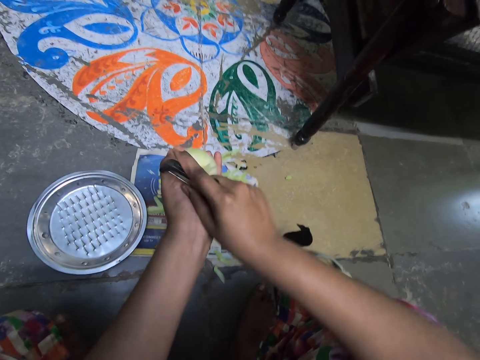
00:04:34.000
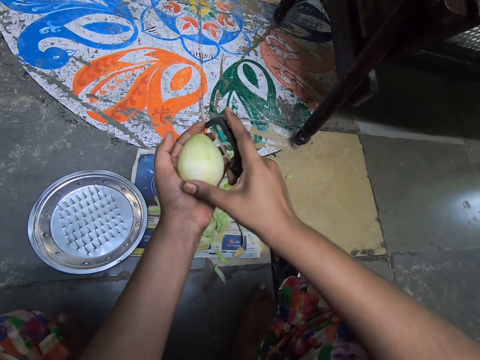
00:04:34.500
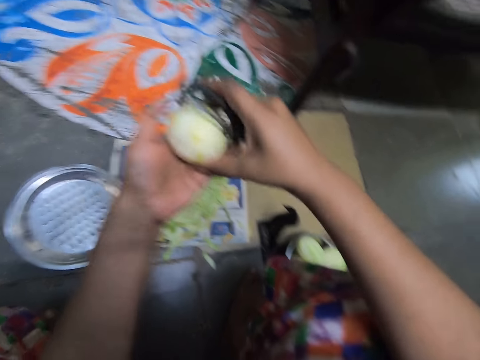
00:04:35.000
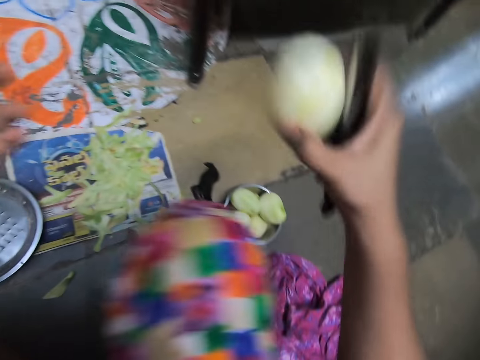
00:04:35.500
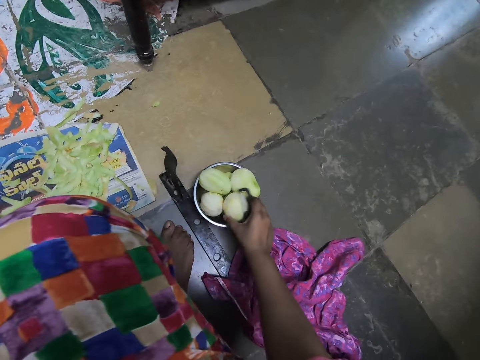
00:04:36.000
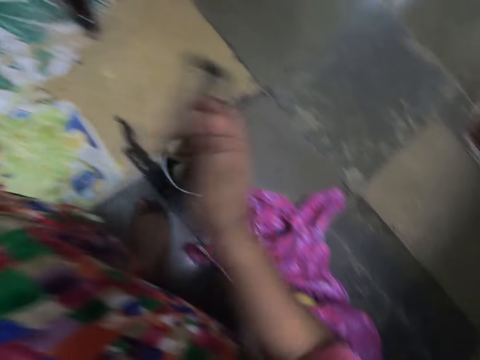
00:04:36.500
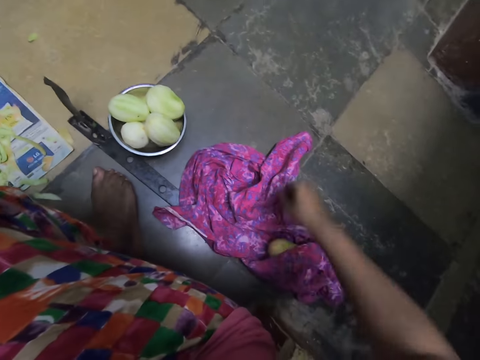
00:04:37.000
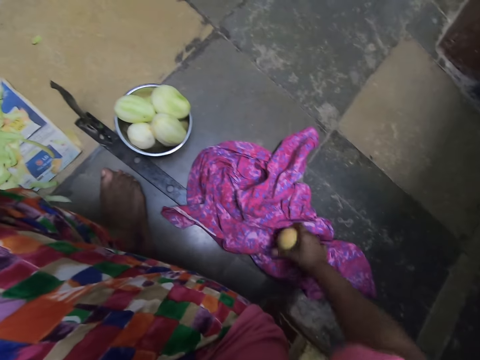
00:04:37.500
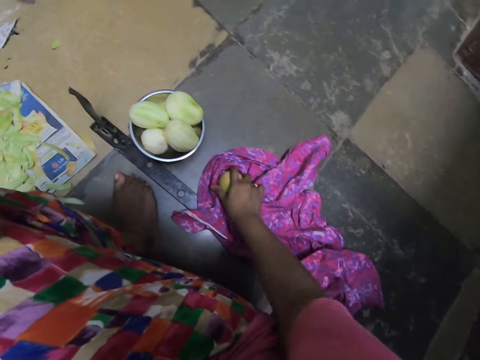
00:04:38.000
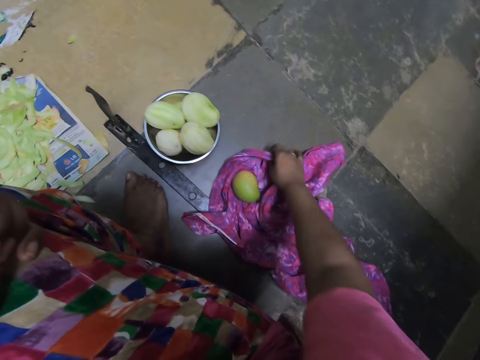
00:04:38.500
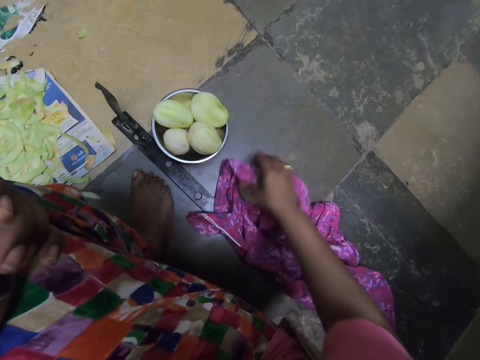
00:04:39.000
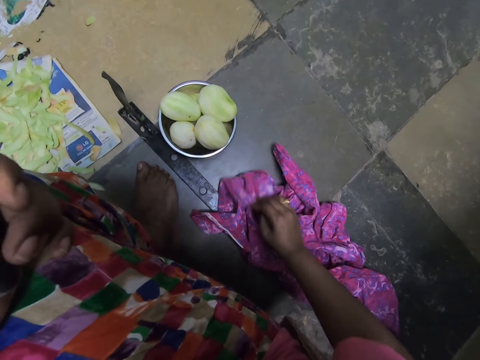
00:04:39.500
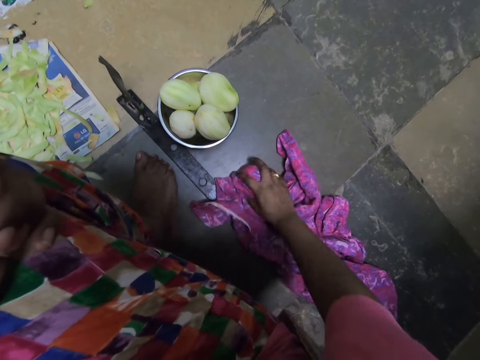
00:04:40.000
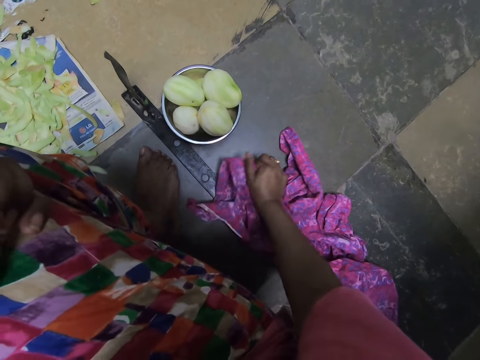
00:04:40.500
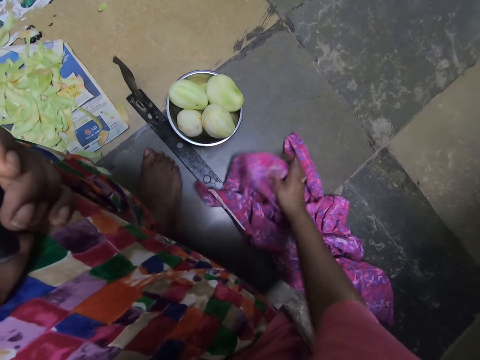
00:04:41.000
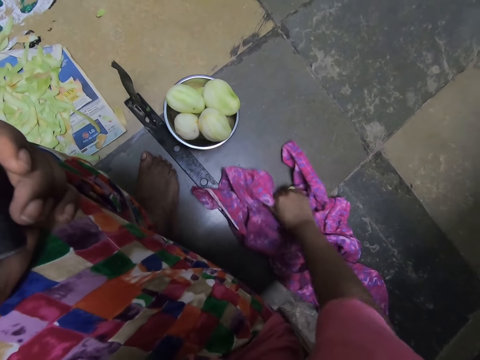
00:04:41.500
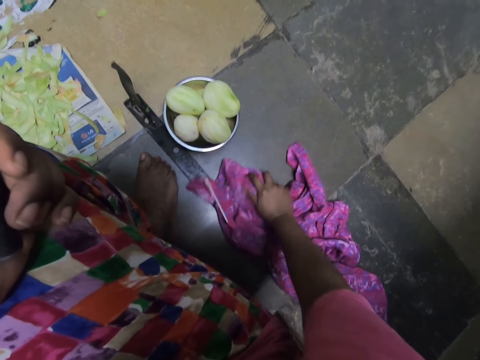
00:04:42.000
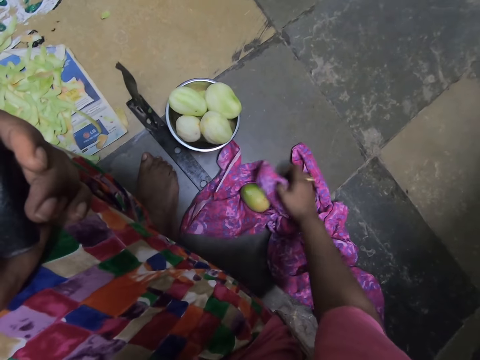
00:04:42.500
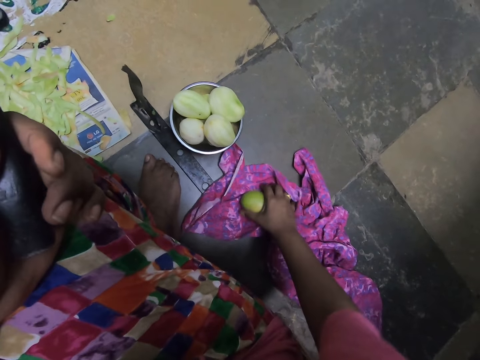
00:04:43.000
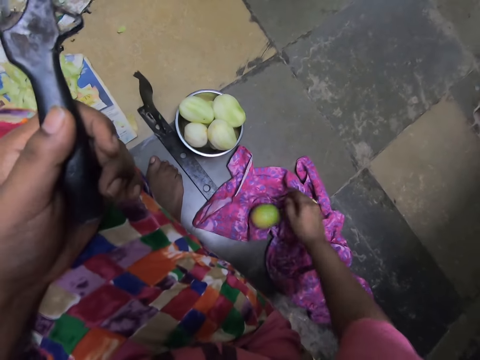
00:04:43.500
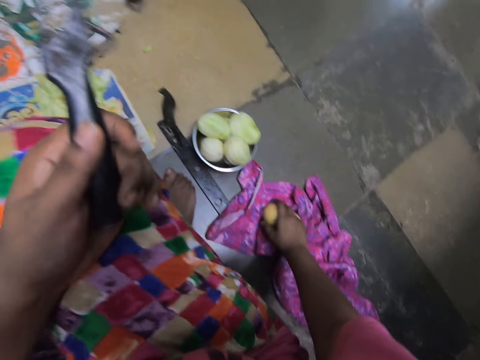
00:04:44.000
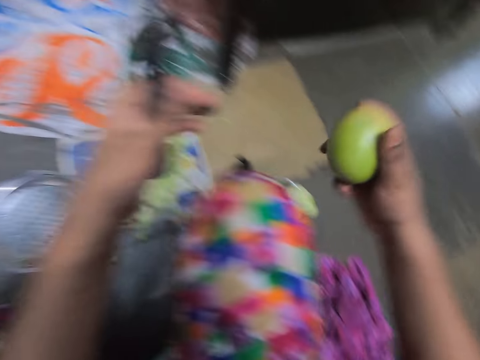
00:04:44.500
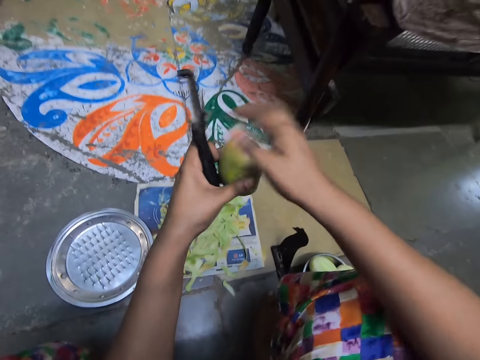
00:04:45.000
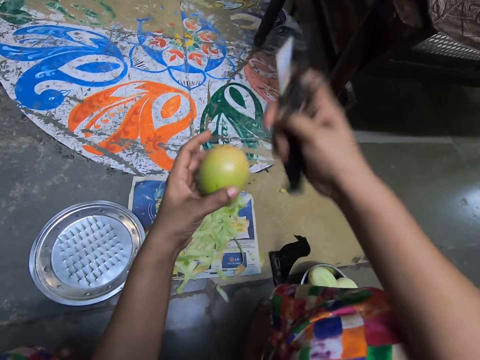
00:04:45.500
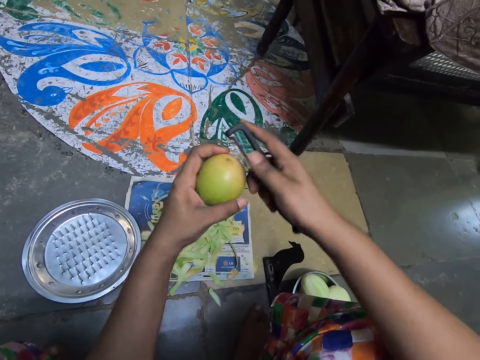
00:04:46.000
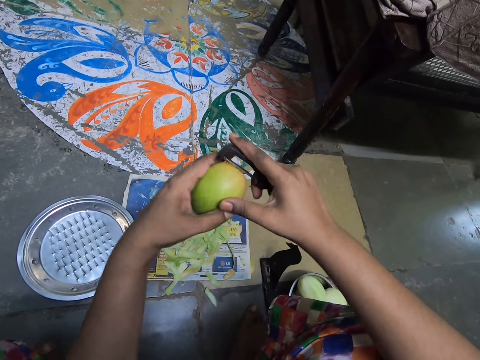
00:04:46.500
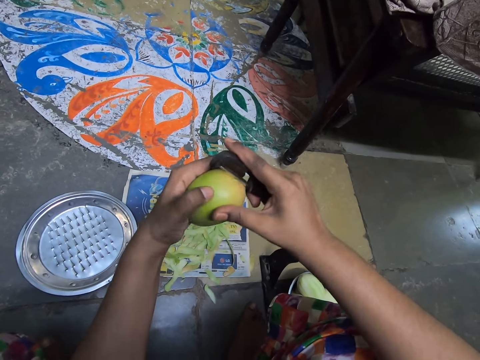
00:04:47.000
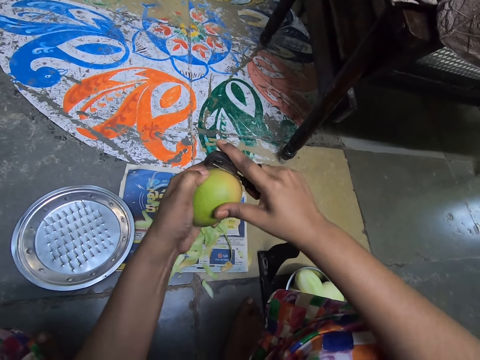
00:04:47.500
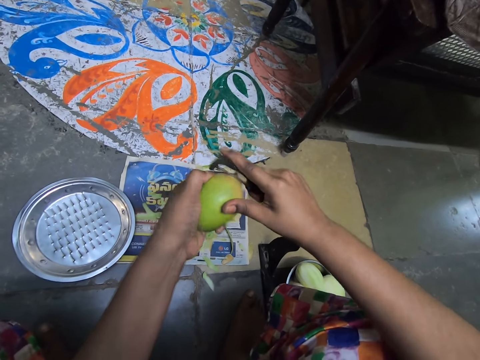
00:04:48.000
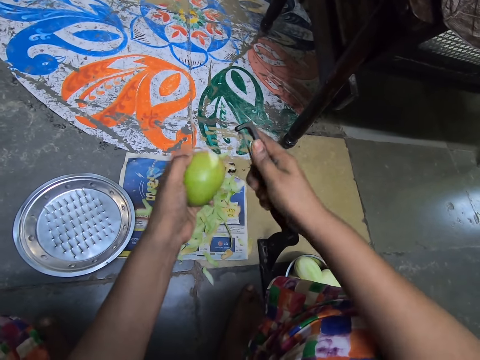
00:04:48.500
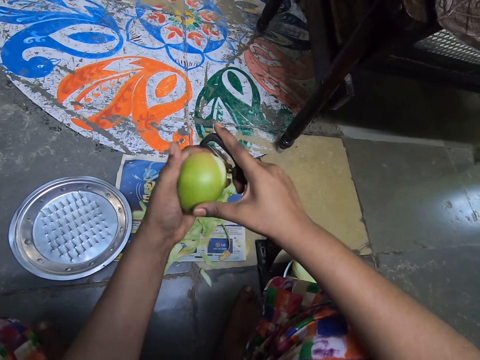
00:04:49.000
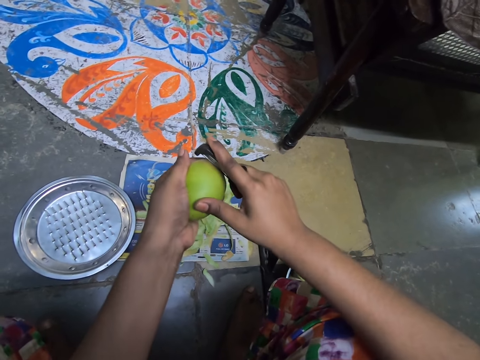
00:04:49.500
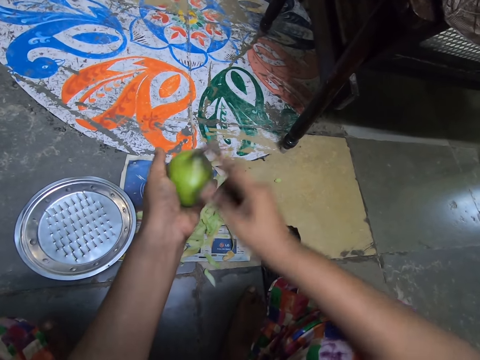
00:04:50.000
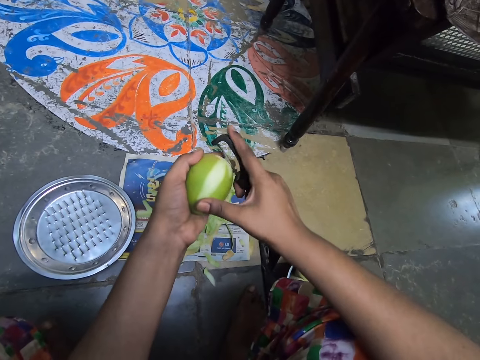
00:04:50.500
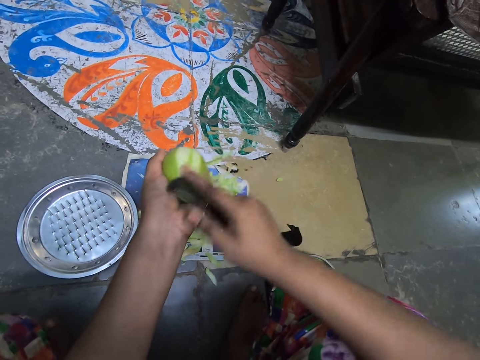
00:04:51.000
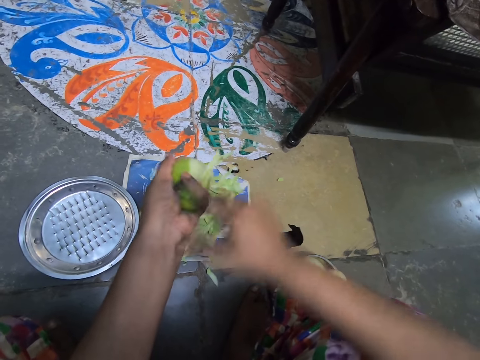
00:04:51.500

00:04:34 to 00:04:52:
The camera wearer passes the mango from her left hand to her right hand. She drops the mango into the bowl on the floor with her right hand. She passes the peeler from her right hand to her left hand. She moves the mango on the cloth on the floor with her right hand. She picks the edge of the cloth on the floor with her right hand. She wipes the mango on the cloth on the floor with the cloth in her right hand. She covers the mango with the cloth. She picks up the mango. She passes the mango from her right hand to her left hand. She passes the kitchen peeler from her left hand to her right hand. She peels the mango in her left hand with the peeler in her right hand.

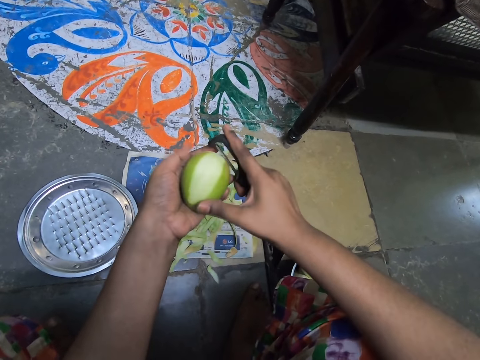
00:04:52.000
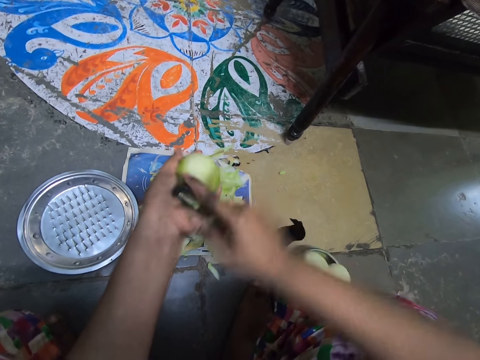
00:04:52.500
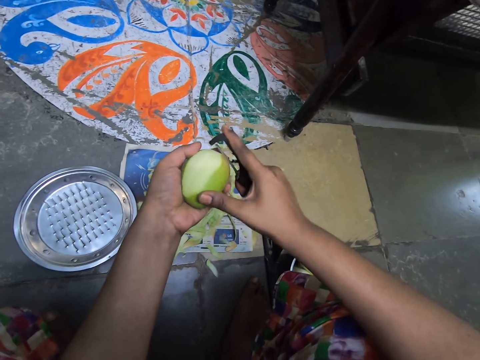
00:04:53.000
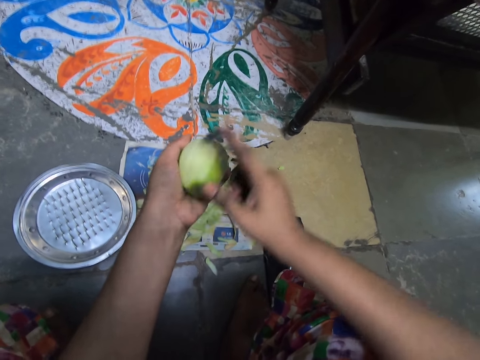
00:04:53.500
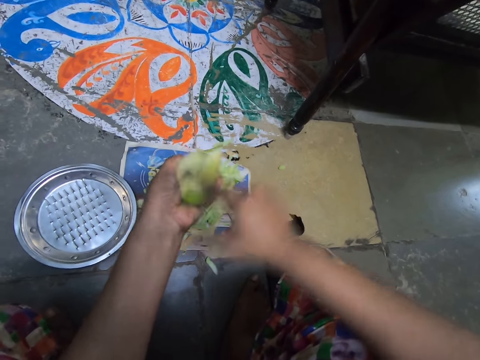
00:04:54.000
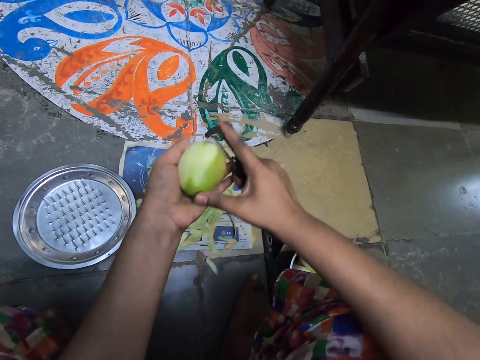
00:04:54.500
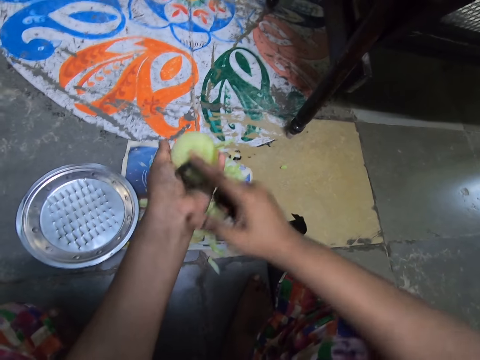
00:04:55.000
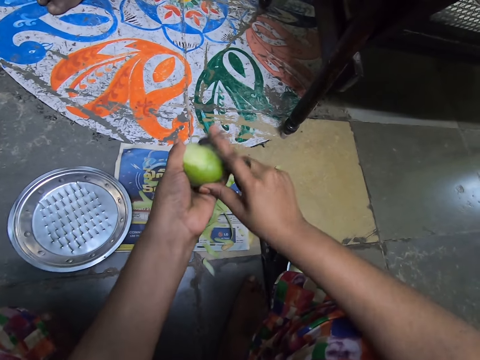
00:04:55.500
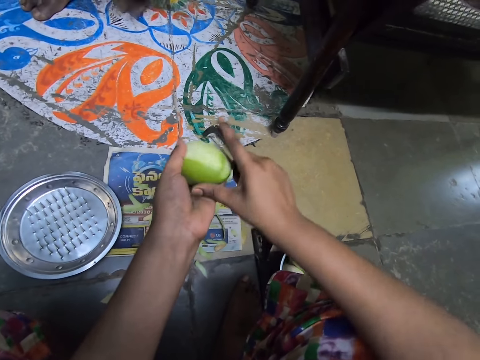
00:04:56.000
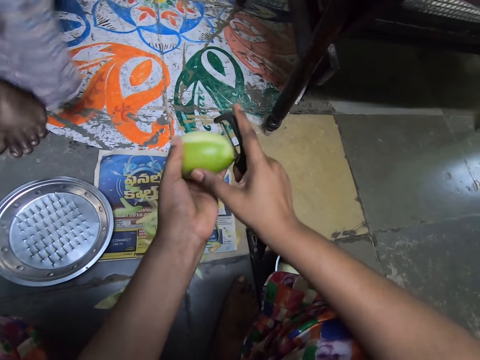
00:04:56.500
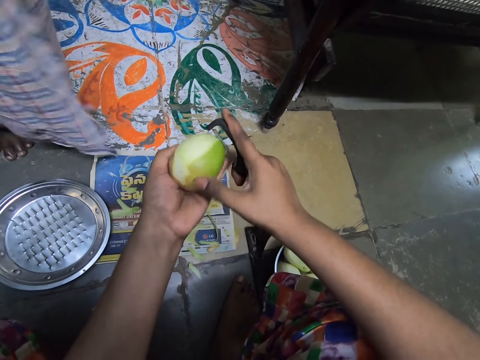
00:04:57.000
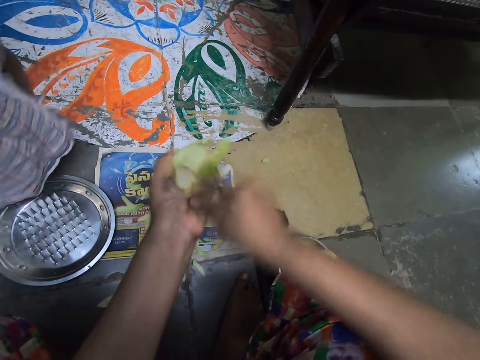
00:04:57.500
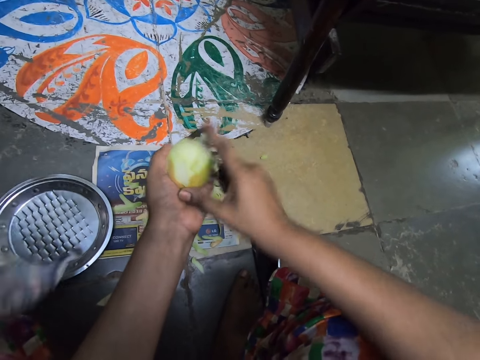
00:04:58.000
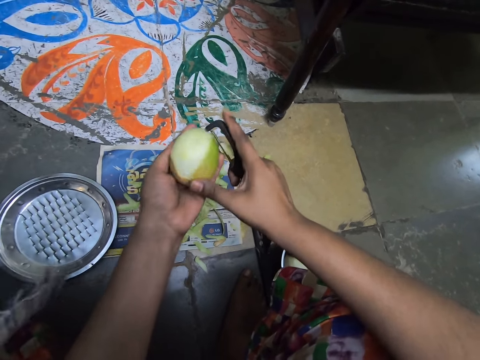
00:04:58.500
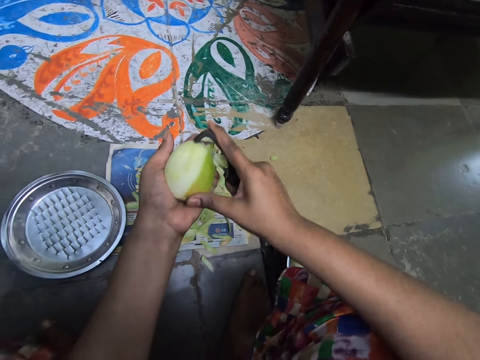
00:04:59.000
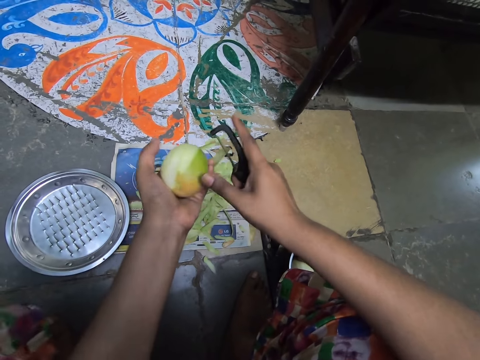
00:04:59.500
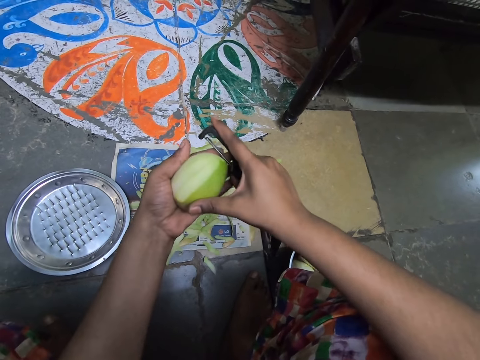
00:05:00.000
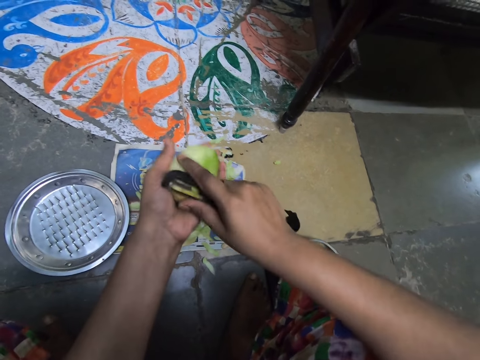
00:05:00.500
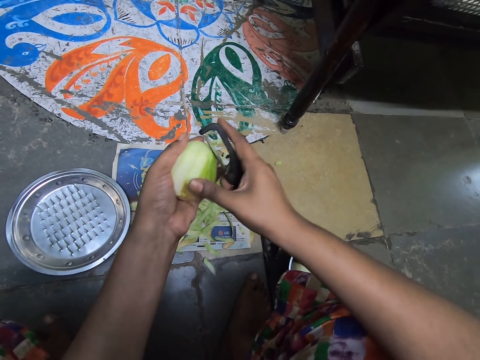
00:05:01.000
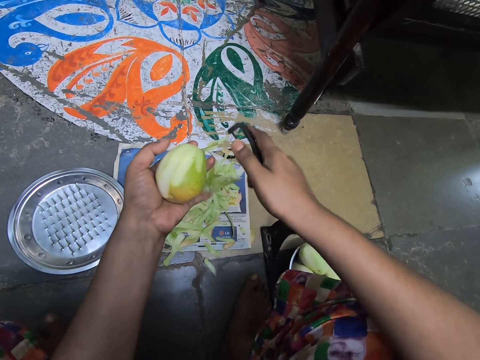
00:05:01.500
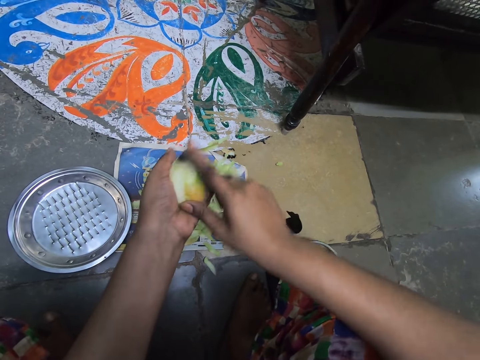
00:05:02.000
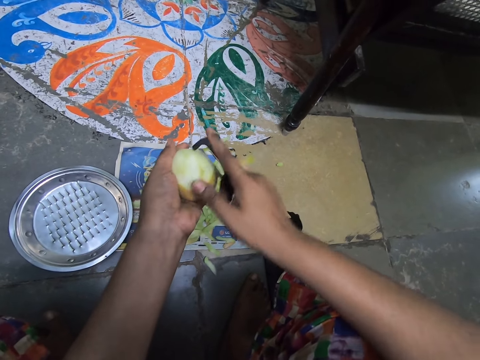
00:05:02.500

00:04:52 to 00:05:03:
The camera wearer throws the mango peel on the floor with the right hand.
